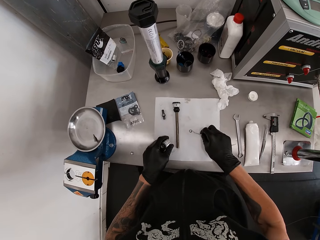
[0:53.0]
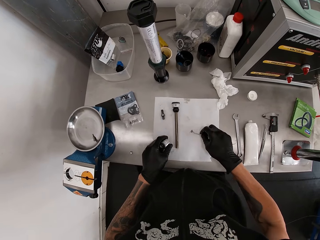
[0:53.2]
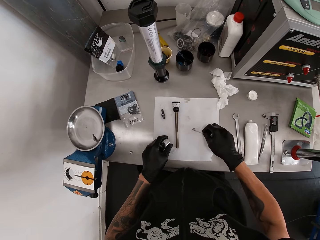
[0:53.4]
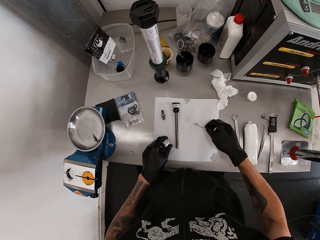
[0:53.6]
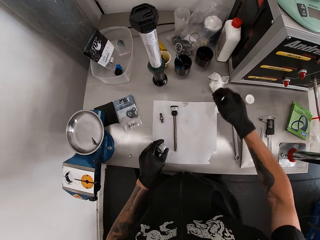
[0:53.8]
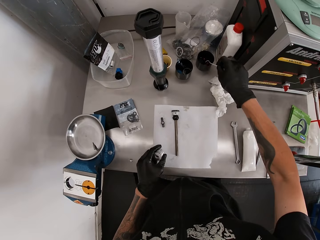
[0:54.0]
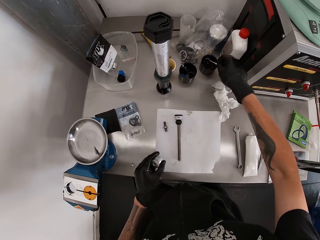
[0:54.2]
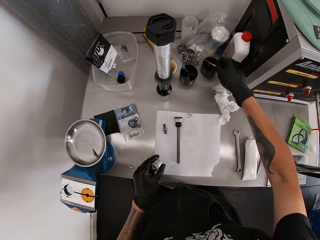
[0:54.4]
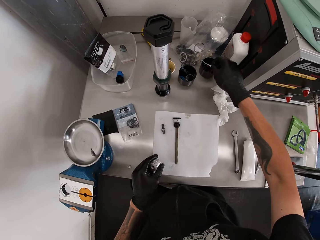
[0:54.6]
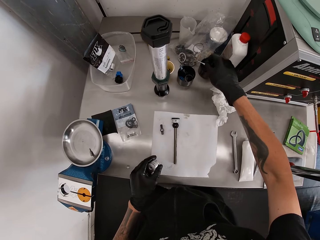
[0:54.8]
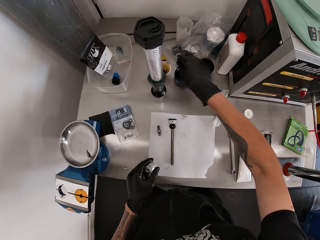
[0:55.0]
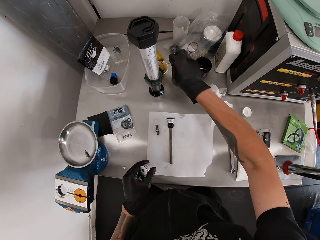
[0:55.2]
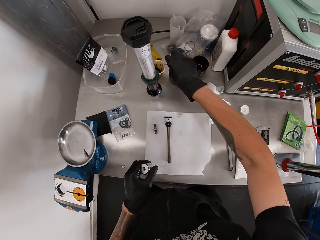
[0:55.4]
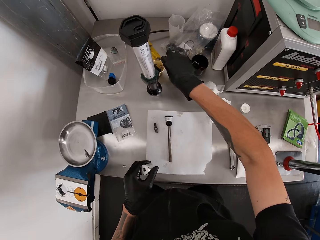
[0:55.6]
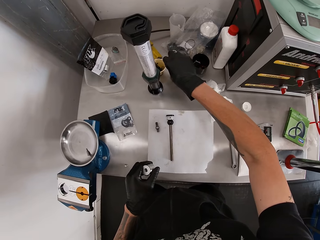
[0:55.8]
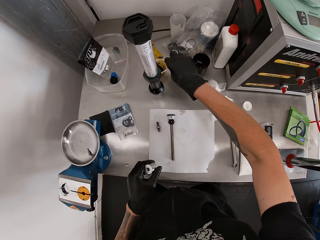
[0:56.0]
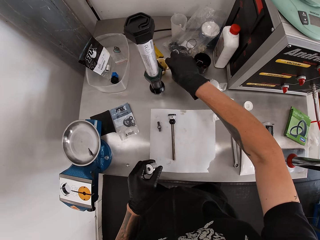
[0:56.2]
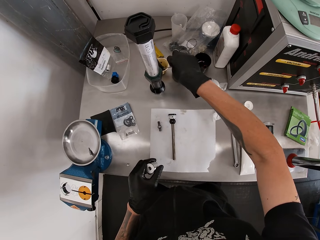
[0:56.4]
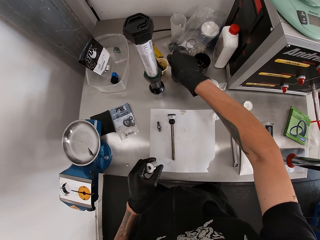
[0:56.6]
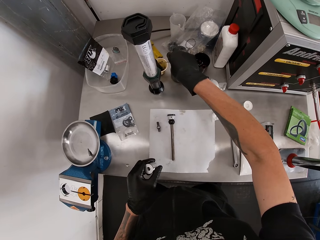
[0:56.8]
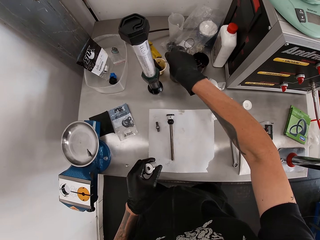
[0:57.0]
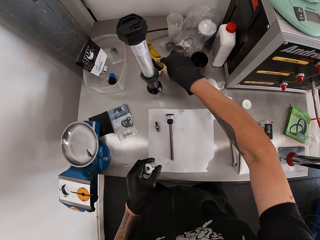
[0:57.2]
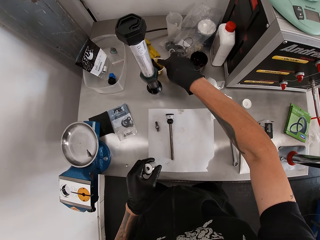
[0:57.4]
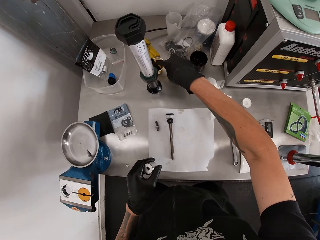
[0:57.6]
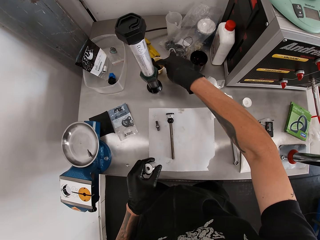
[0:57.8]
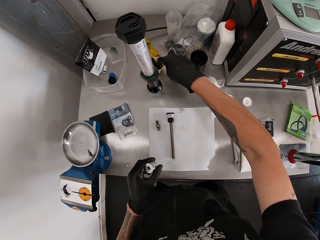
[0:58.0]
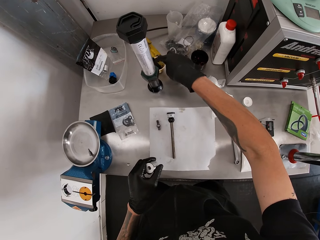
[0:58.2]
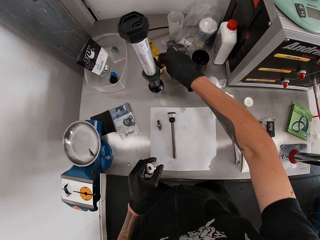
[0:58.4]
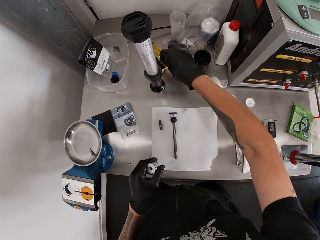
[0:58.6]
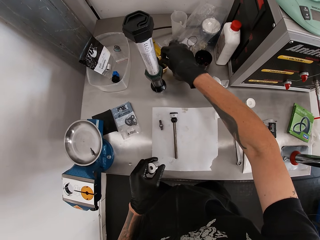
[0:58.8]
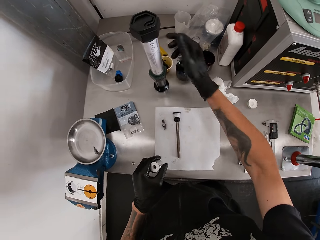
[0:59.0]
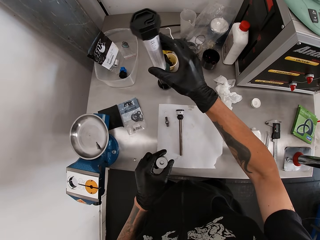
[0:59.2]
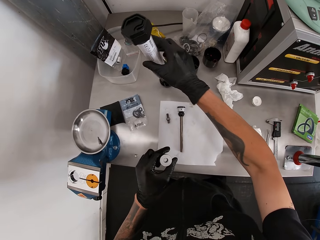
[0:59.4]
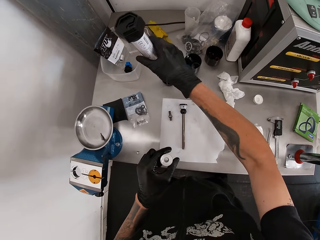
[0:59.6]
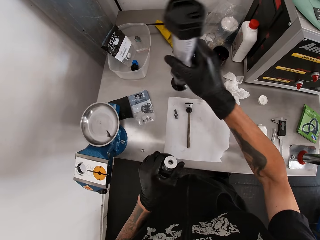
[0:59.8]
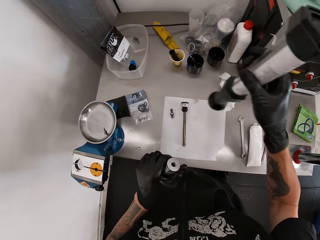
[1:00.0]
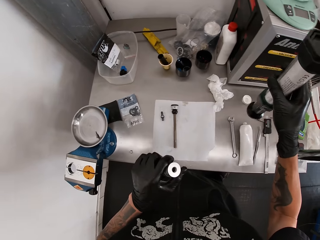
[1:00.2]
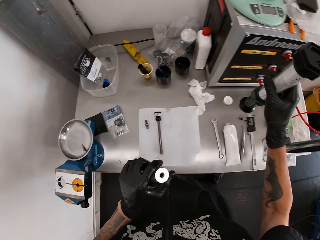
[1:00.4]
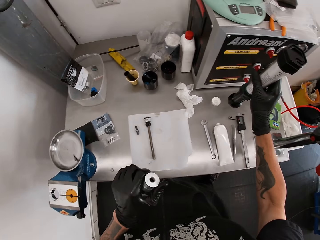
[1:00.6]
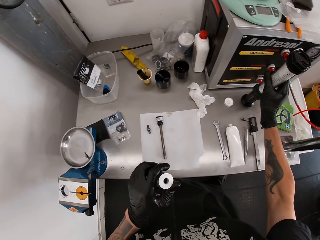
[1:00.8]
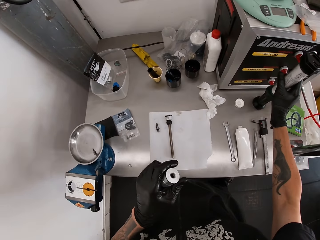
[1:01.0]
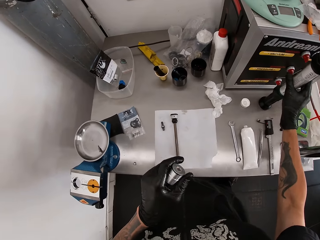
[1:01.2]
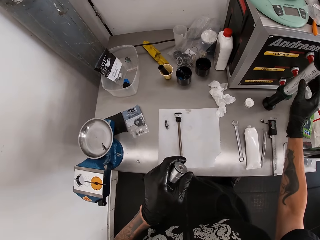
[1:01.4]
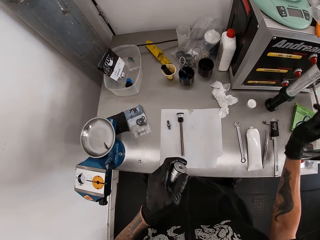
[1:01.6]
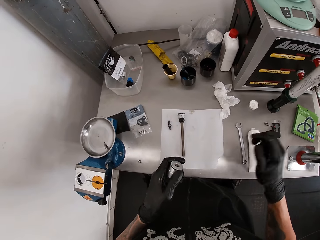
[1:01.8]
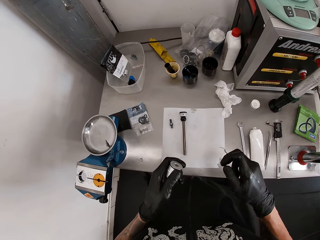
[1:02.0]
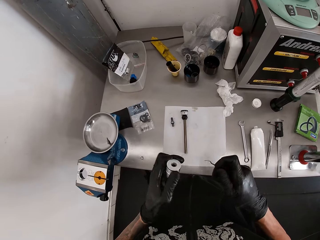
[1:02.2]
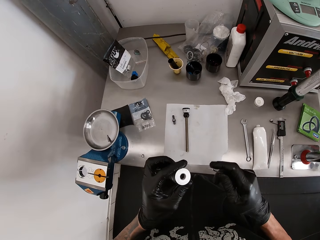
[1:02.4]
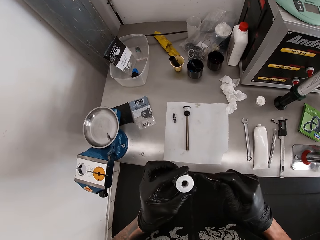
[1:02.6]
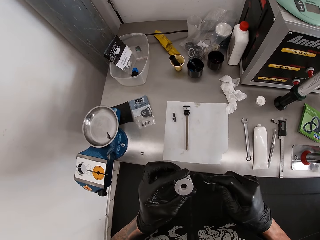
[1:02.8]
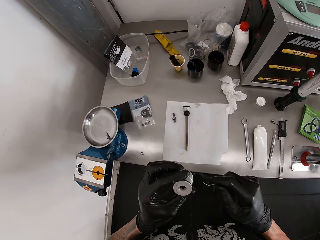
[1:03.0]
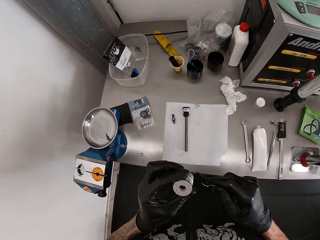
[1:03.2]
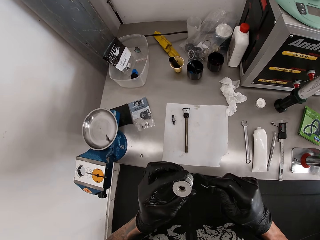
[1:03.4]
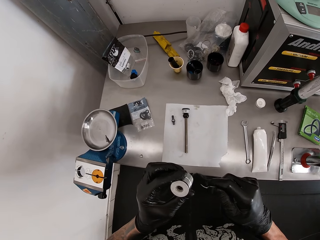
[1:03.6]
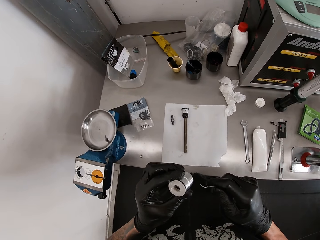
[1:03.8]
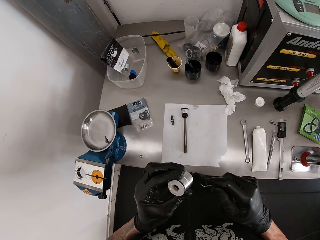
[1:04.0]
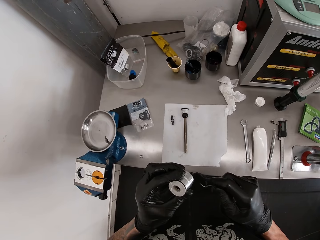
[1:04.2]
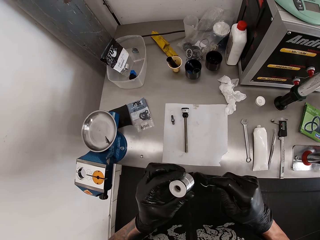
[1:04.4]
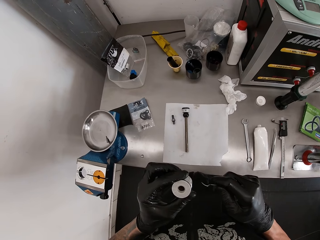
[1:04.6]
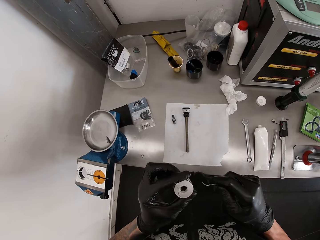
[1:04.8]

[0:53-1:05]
The camera wearer picks up the O-ring on the work table with his right hand. He drops the O-ring inside a metal cup on the work table with his right hand. He touches something. He picks up a flashlight from the work table with his right hand. He drops the flashlight on the work table with his right hand.

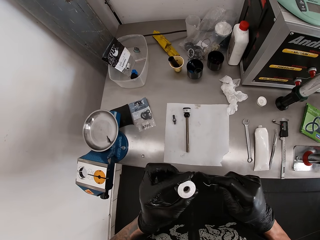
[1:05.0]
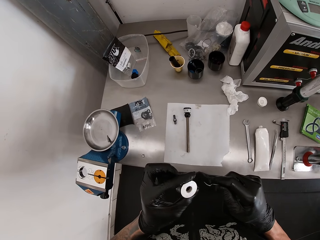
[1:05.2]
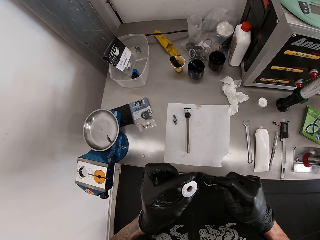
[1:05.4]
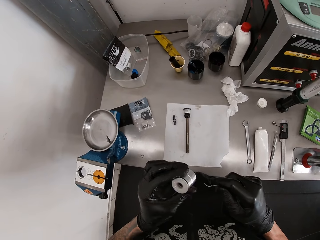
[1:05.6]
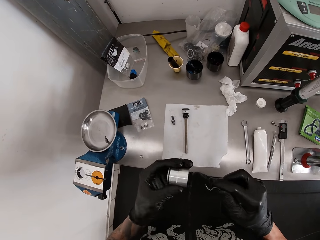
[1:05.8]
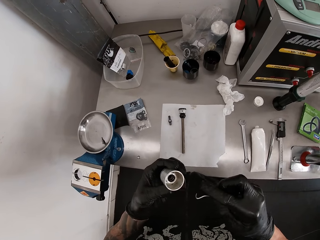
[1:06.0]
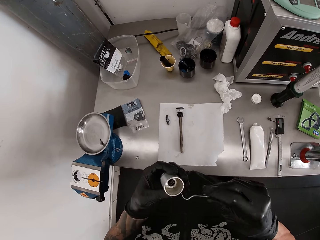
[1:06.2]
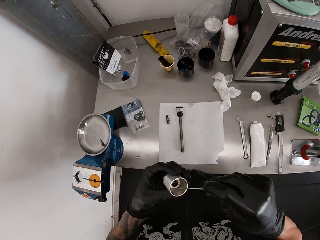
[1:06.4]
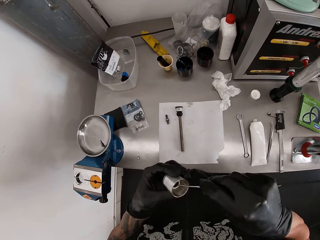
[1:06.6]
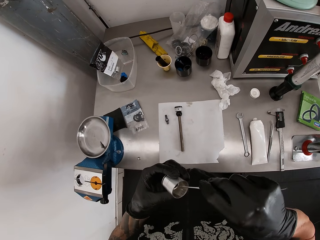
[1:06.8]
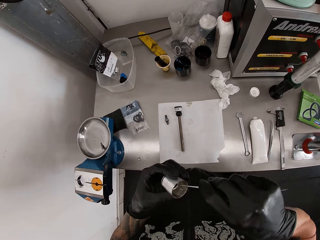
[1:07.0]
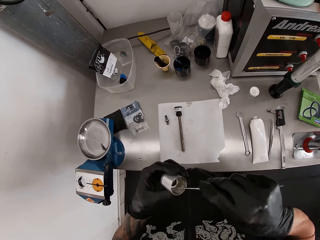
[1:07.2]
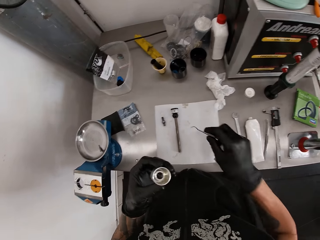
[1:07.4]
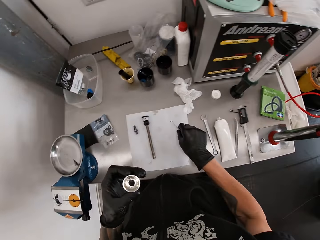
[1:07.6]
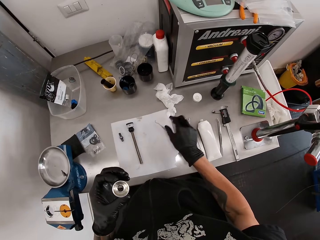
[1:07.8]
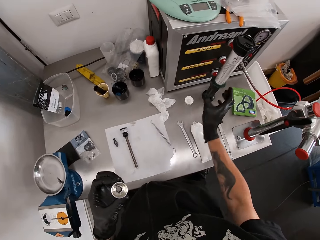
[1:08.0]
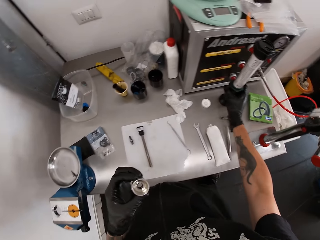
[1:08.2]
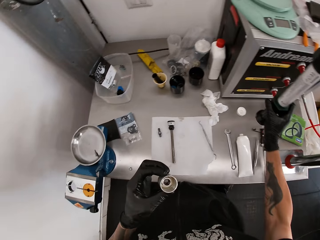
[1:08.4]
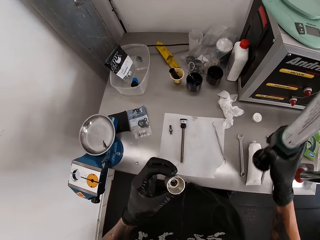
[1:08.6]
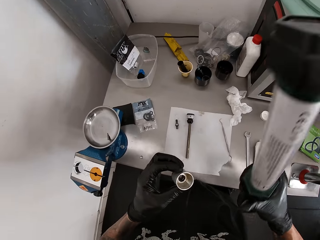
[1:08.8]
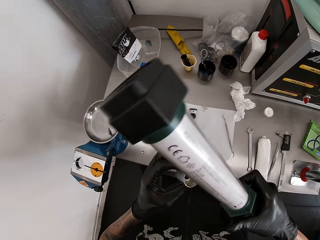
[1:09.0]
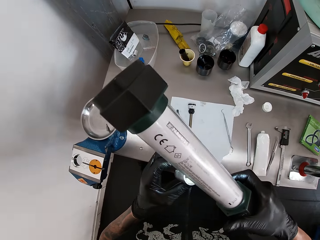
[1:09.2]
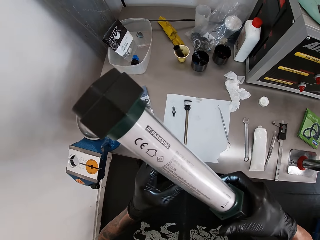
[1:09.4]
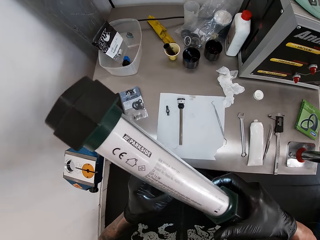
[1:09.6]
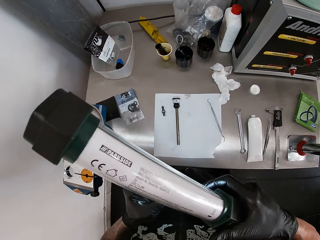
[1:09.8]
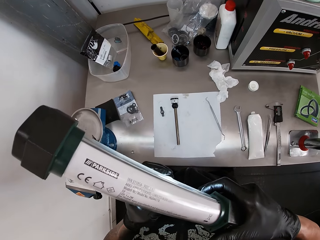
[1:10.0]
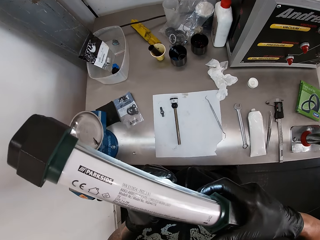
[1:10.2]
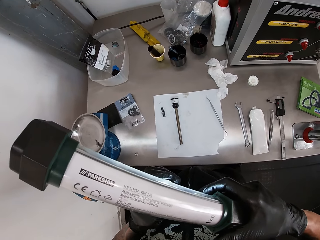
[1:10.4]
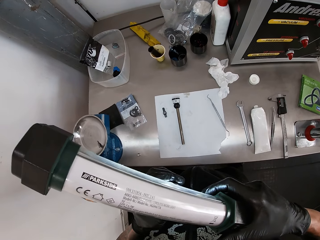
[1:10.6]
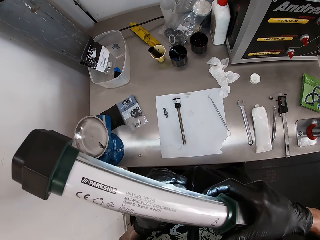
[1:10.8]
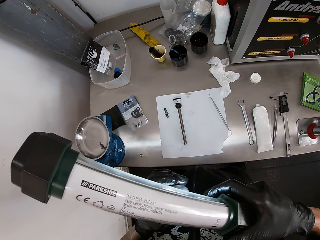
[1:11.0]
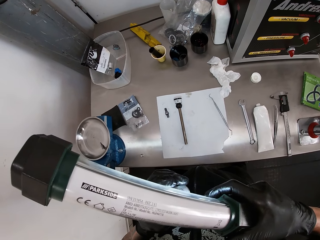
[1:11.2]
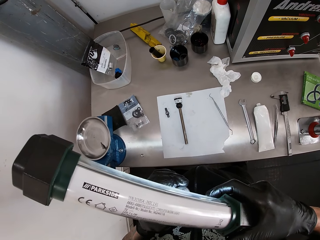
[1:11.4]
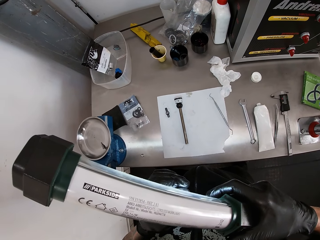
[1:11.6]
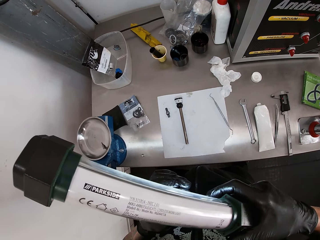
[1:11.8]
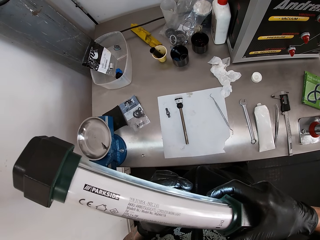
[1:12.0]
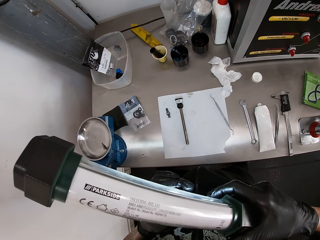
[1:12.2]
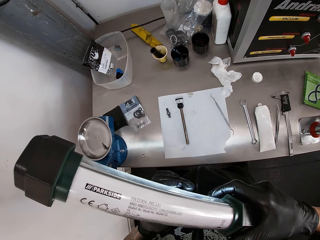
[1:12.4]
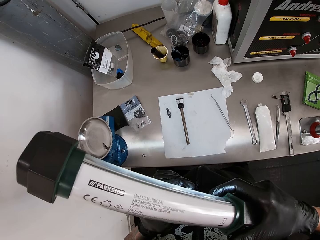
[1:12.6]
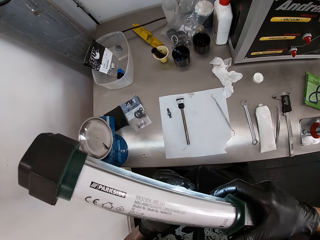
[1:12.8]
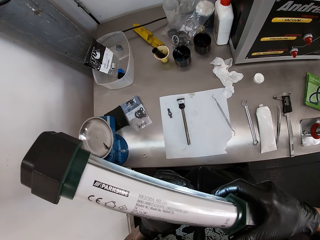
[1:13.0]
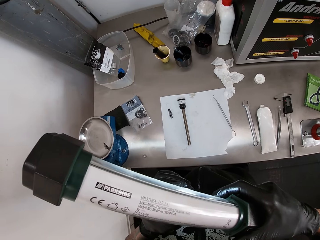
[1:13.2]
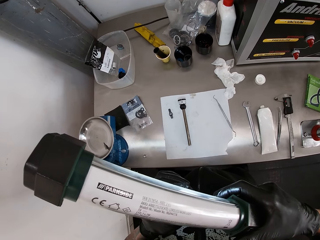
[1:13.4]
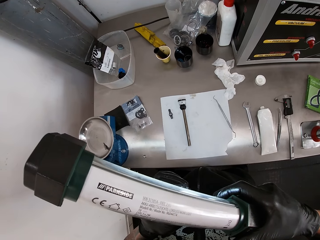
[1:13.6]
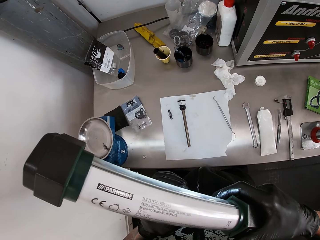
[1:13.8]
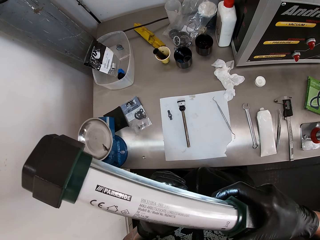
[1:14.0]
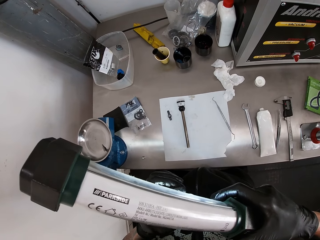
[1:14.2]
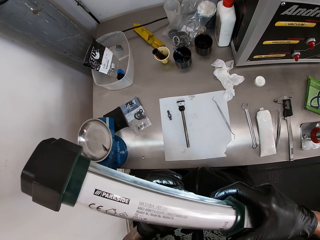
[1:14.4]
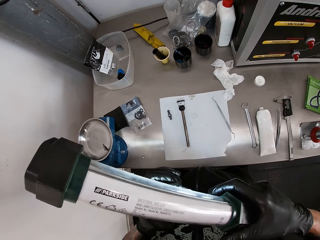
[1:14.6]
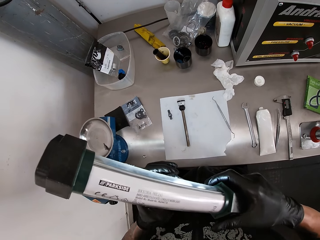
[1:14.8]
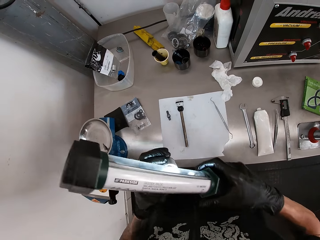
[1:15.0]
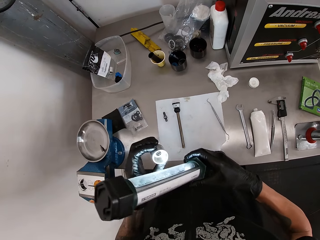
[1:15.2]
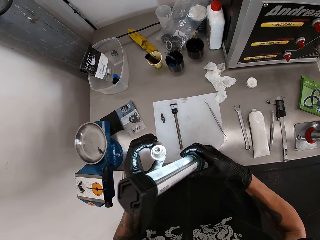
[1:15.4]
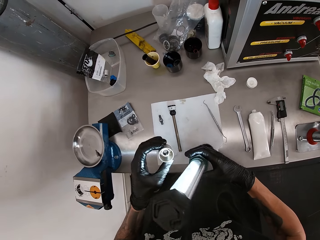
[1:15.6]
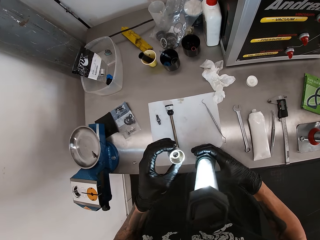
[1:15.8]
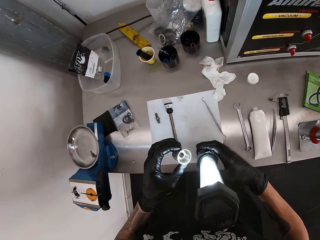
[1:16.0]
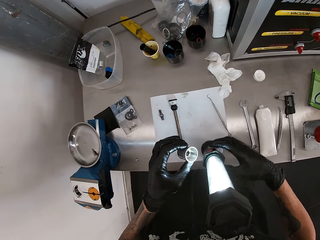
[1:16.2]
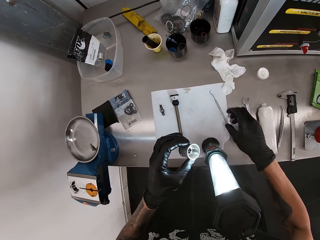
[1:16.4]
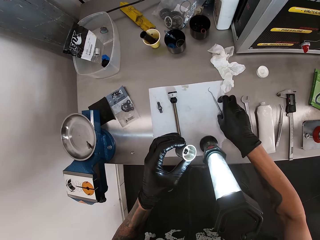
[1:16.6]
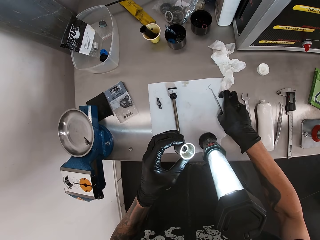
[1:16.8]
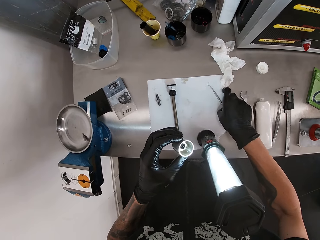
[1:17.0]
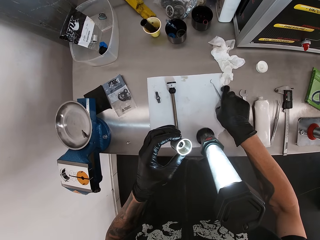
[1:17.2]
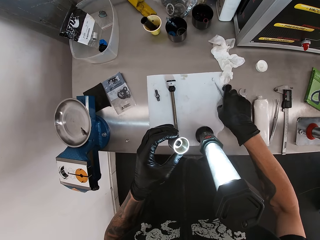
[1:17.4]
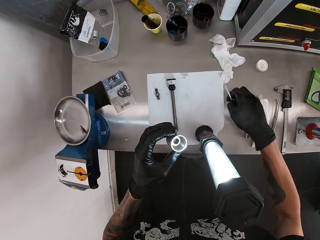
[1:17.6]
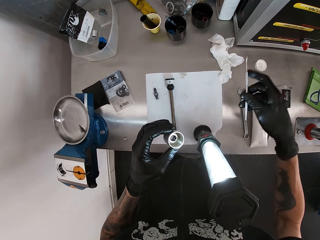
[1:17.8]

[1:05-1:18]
The camera wearer marks the small cylinder with the scriber in his right hand. He drops the scriber on the work table with his right hand. He picks up the flashlight from the work table with his right hand. He turns on the flashlight into the small cylinder with his right hand. He drops the flashlight on the work table with his right hand. He picks up the scriber from the work table with his right hand.
